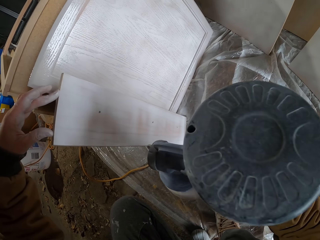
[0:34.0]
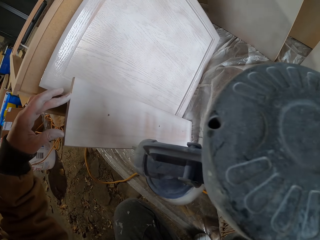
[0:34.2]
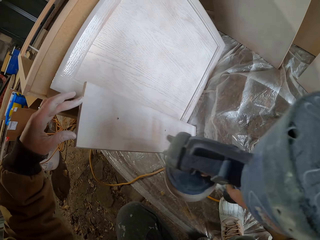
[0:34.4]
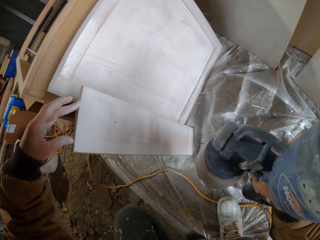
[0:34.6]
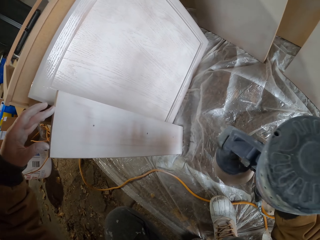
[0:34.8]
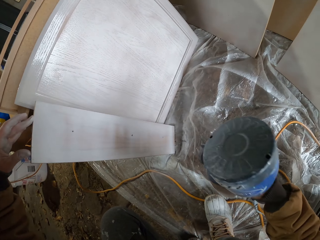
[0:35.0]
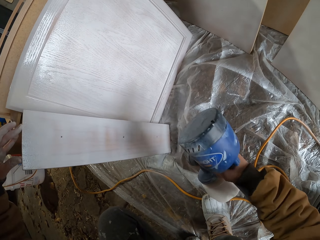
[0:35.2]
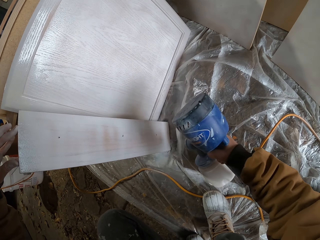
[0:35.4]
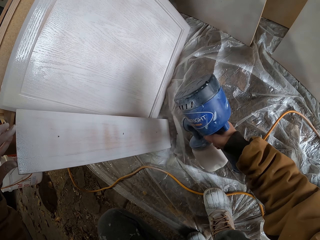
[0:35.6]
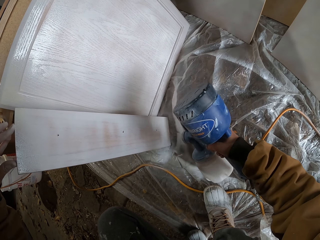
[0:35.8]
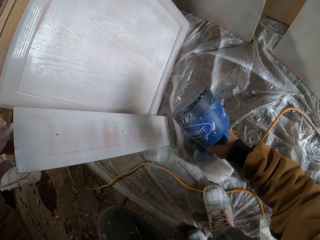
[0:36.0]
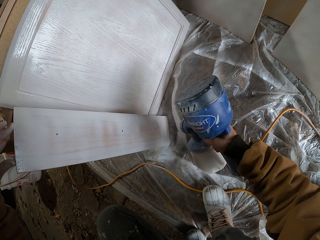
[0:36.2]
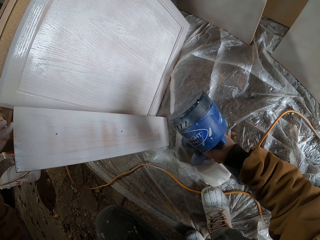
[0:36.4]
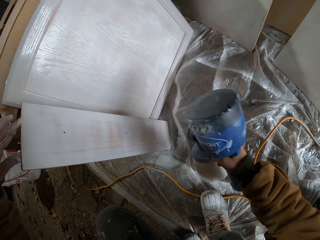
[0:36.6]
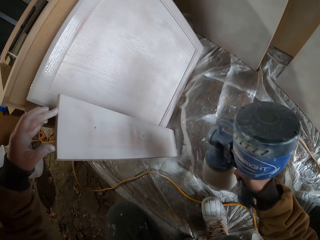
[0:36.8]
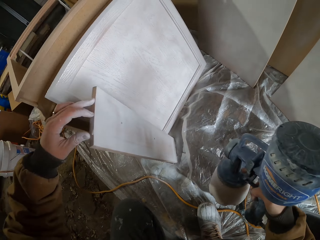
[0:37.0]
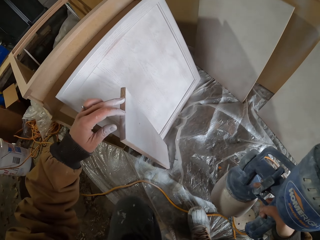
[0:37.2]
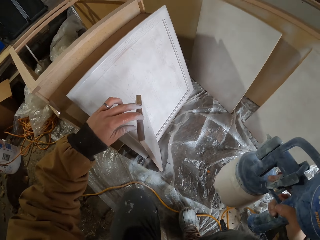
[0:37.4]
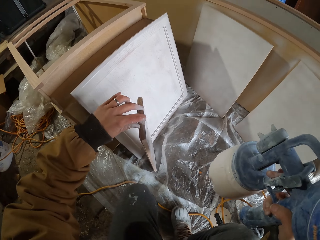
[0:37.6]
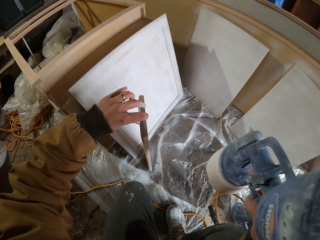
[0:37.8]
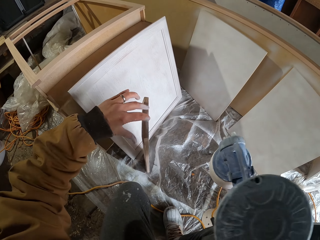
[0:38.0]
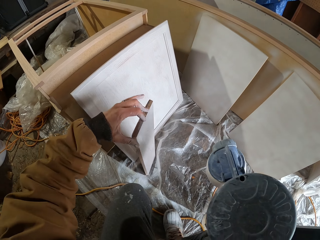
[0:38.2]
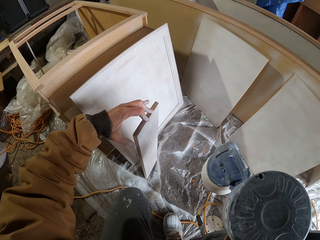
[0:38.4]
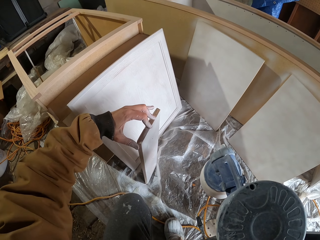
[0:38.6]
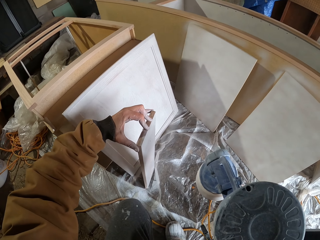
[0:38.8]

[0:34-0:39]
The camera wearer puts down something. They spray on the wood piece.

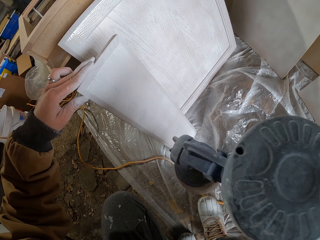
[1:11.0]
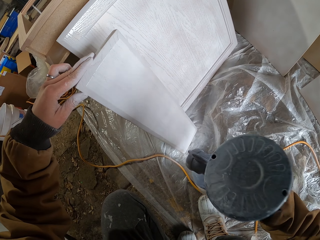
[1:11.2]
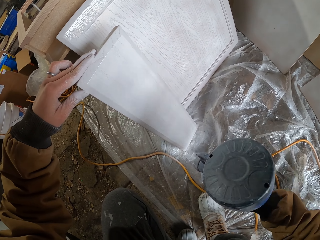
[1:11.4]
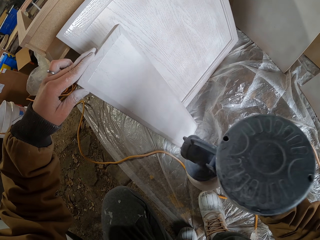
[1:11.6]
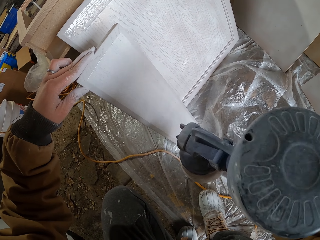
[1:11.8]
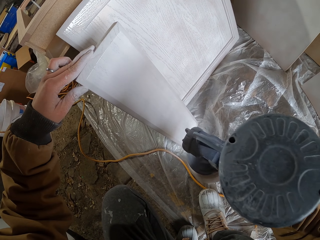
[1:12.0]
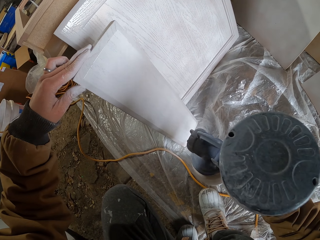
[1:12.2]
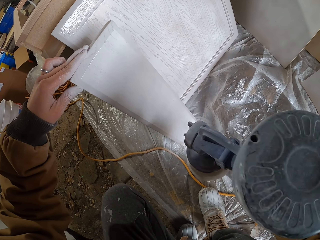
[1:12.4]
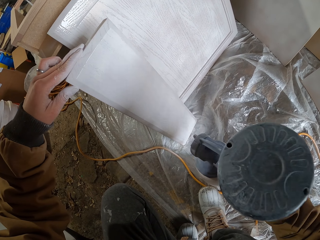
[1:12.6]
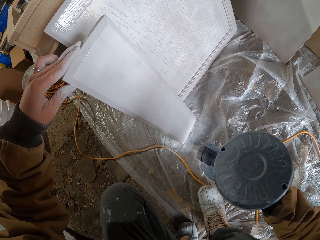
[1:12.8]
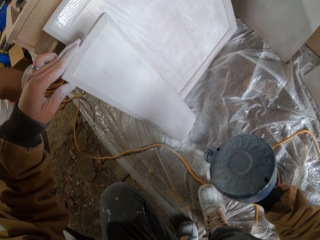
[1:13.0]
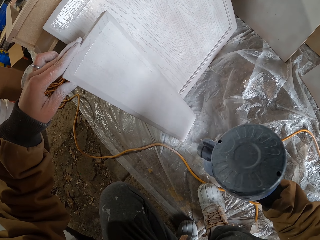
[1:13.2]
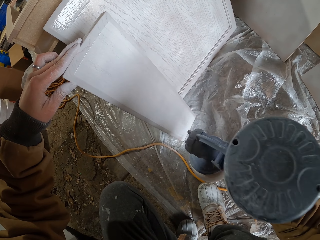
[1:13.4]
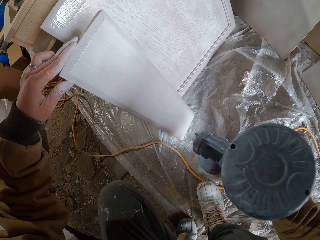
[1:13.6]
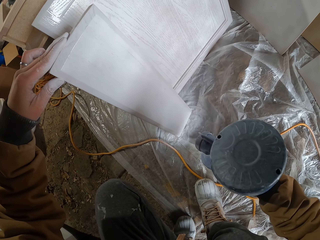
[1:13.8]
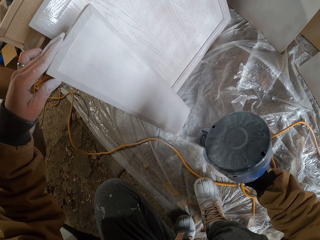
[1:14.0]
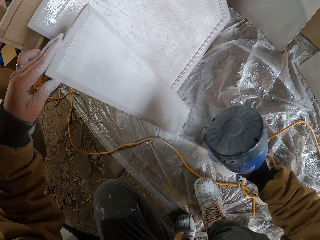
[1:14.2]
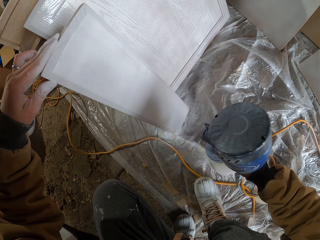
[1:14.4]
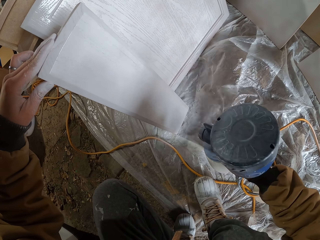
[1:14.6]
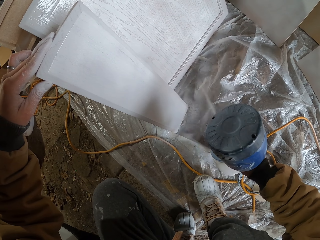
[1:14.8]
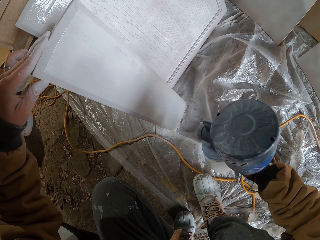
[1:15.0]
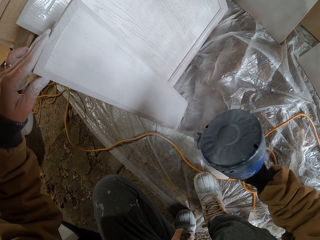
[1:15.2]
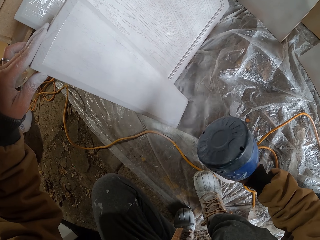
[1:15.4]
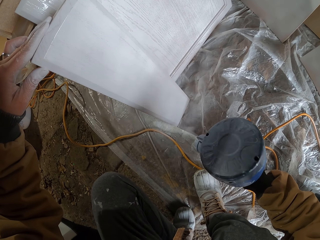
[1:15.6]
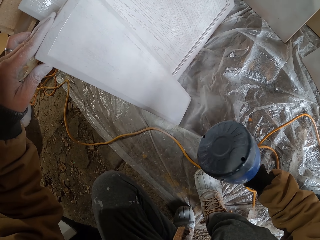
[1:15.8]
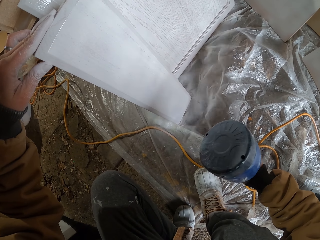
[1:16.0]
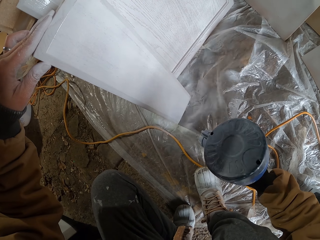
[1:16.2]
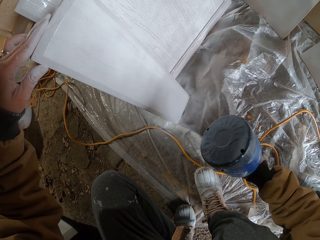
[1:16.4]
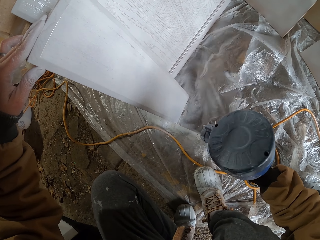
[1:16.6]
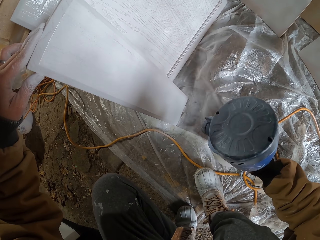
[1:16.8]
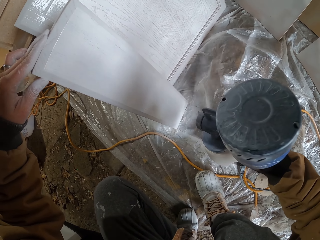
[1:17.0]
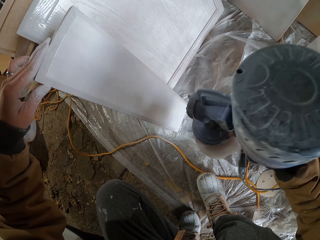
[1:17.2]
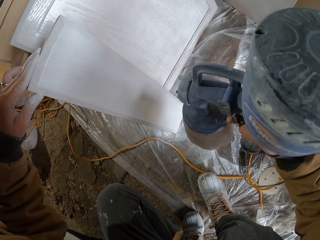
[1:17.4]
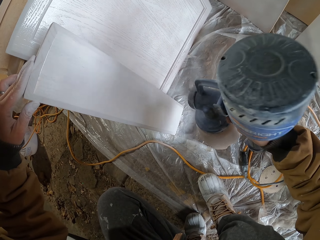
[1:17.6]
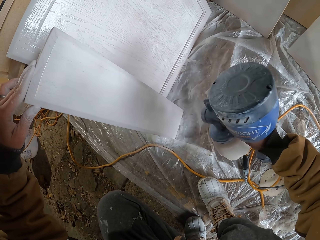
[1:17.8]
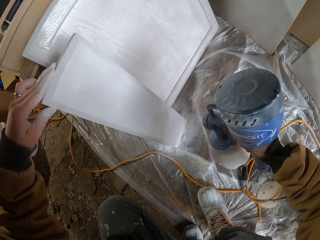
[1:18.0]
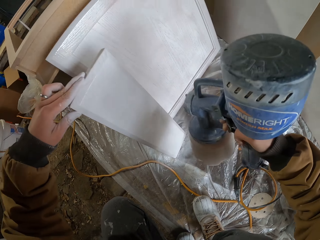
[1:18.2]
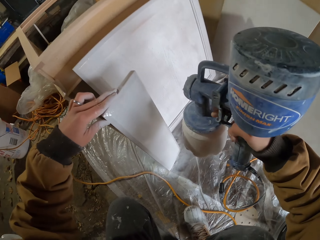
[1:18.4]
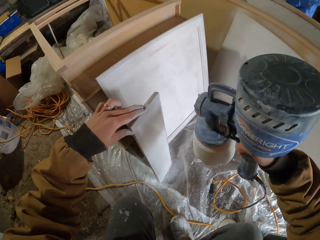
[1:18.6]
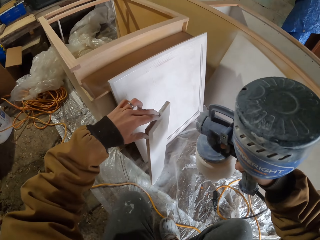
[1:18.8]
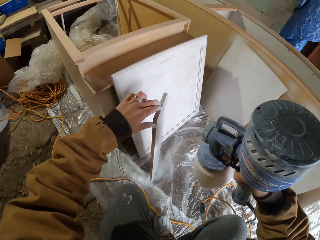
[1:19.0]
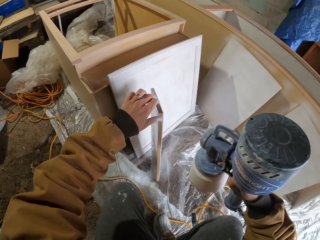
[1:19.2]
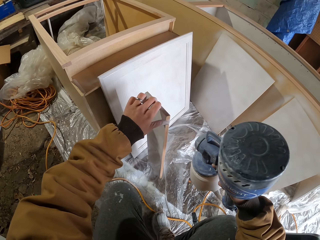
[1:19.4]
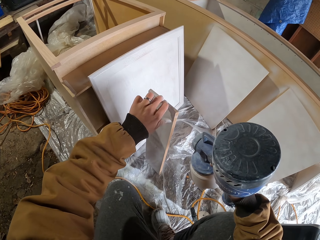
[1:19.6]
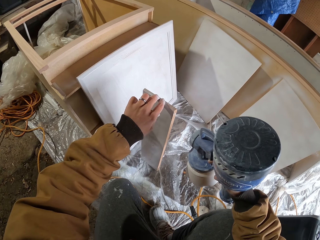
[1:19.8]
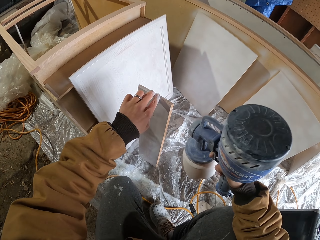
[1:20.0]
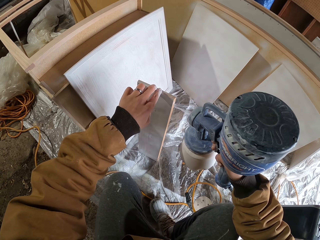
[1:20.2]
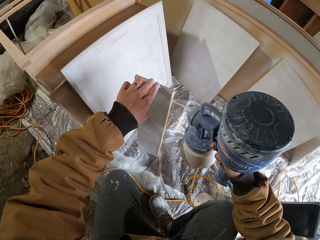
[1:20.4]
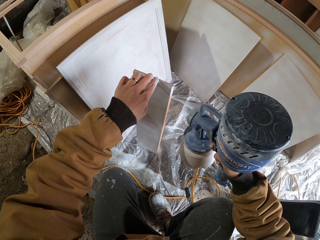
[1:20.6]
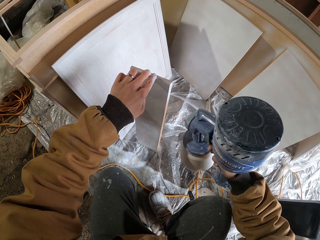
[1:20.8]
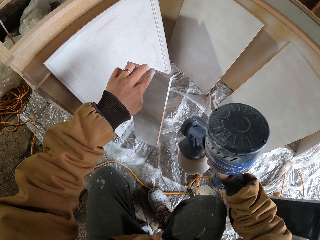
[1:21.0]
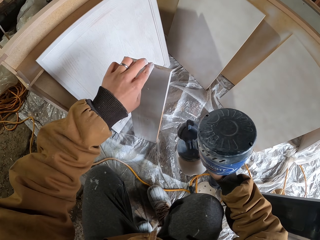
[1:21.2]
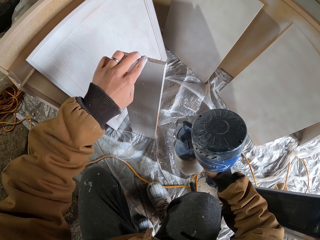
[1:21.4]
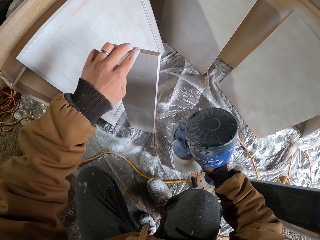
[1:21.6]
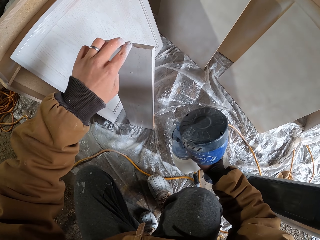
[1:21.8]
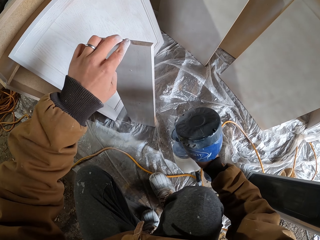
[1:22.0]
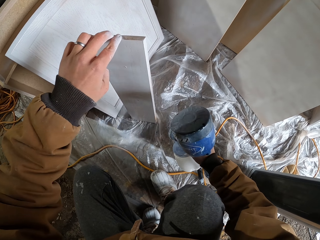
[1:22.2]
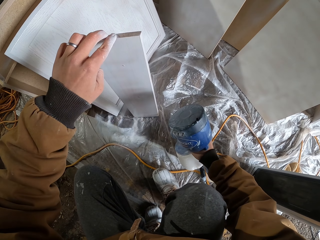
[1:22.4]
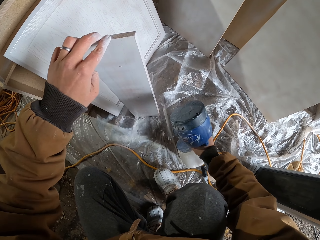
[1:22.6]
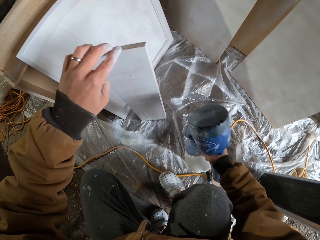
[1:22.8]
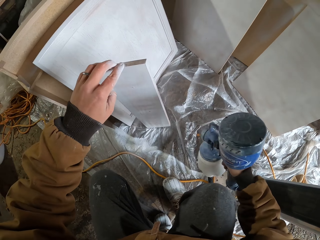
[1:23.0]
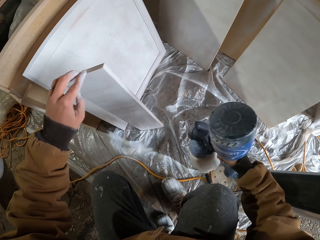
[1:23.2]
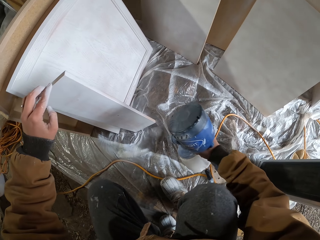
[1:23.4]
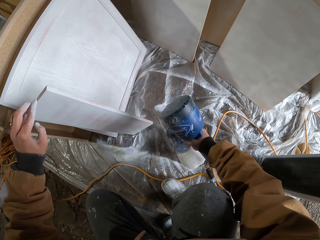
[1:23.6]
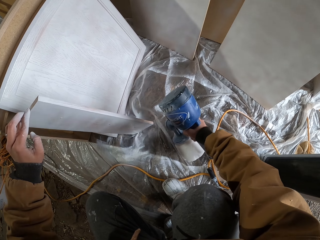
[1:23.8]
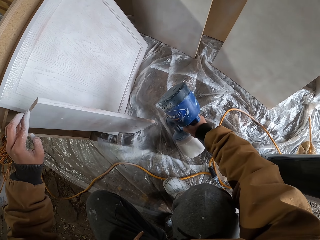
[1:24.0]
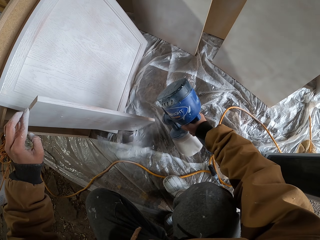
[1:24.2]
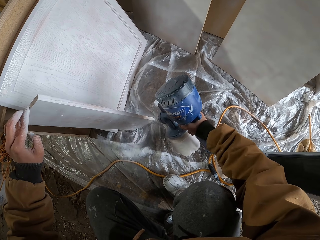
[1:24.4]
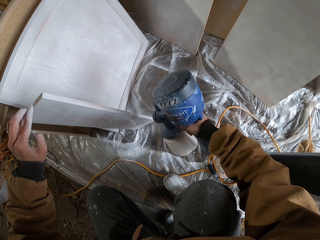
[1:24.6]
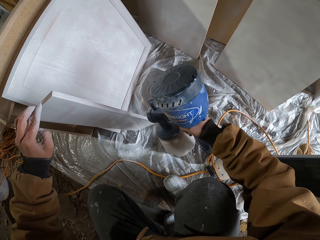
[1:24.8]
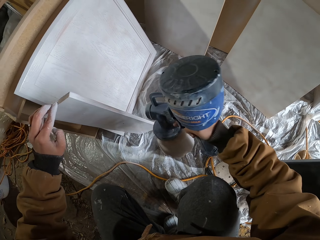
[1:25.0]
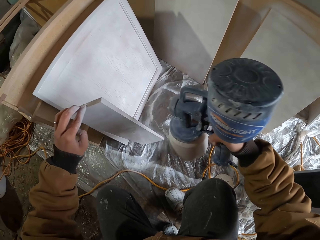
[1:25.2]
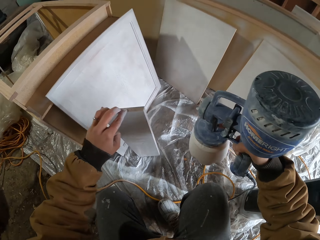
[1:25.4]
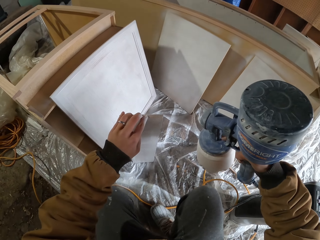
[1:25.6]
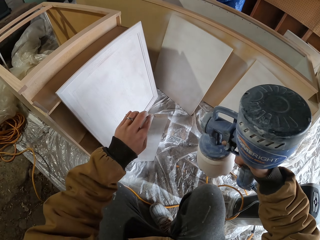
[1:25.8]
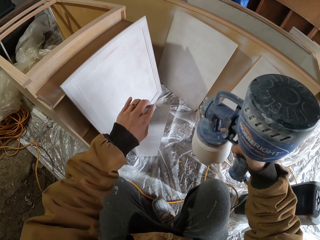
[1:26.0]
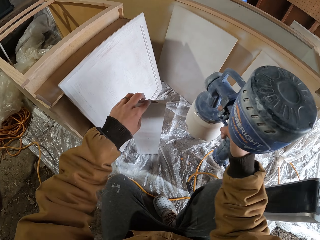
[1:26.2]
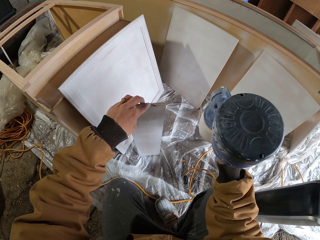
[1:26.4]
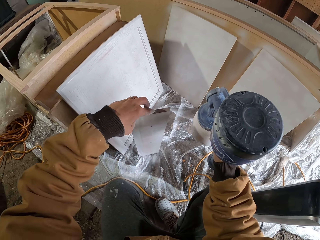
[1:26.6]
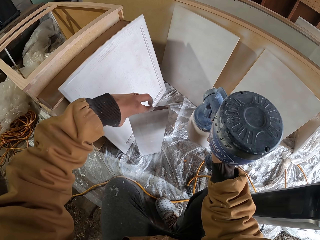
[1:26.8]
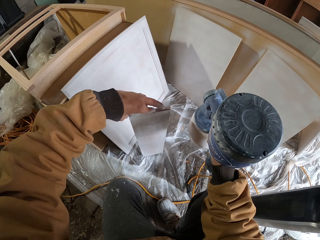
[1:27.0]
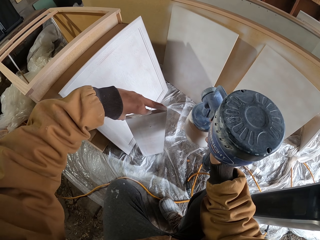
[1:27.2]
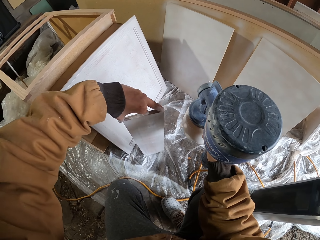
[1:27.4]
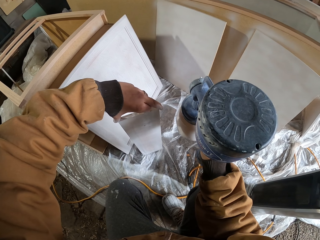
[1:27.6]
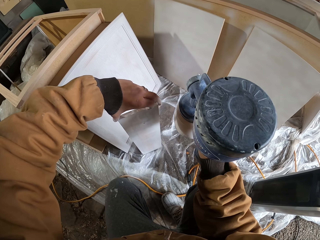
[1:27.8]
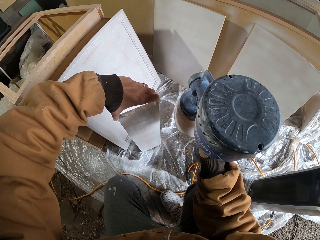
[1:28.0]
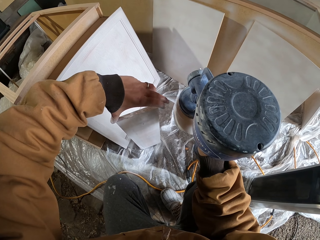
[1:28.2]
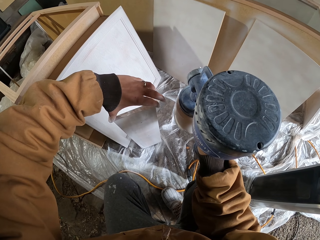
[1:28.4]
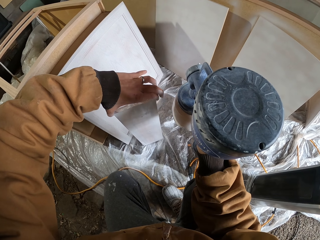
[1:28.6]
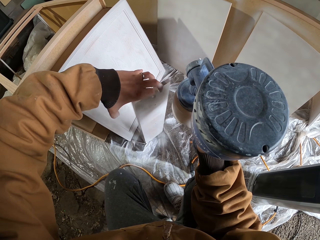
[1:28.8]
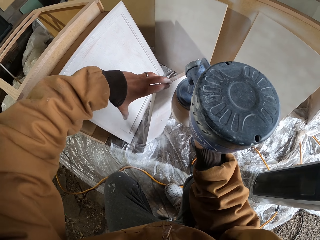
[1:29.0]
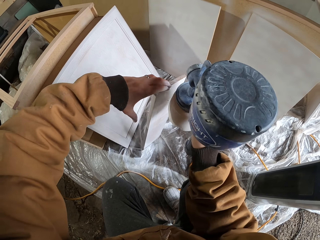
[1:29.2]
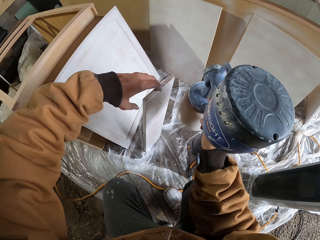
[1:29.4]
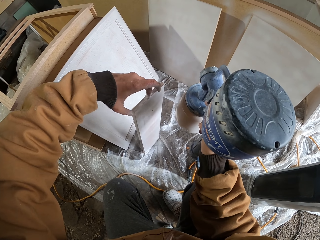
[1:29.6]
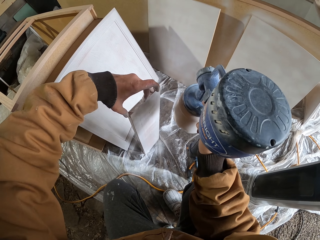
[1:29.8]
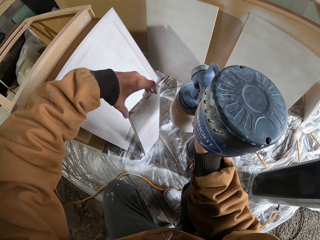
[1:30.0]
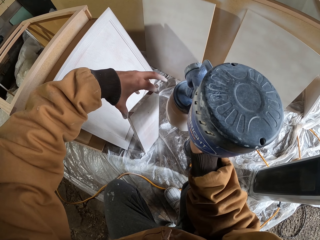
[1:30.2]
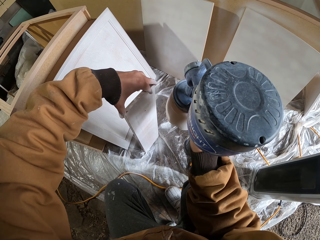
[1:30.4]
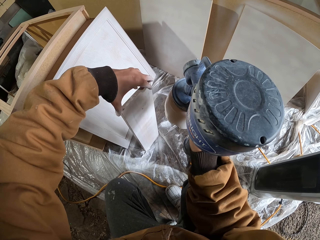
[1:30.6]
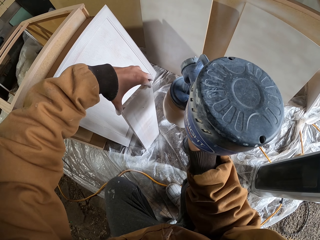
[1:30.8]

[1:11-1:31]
The camera wearer applies the colour. They turn the wood. They spray on the wood piece.
